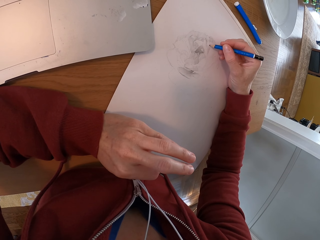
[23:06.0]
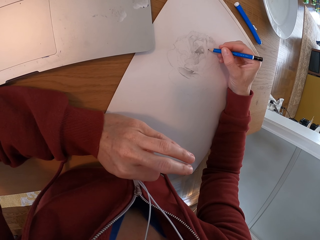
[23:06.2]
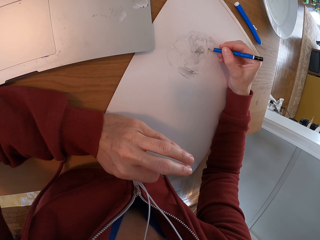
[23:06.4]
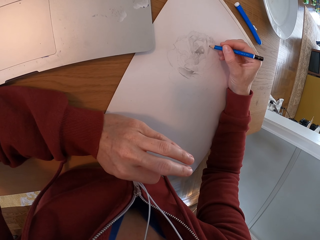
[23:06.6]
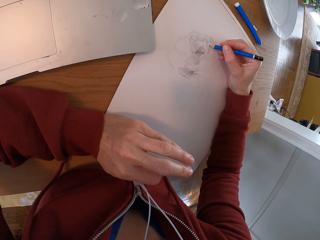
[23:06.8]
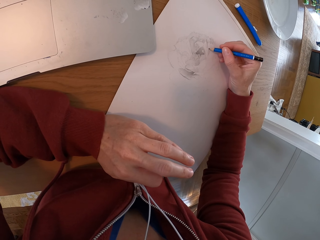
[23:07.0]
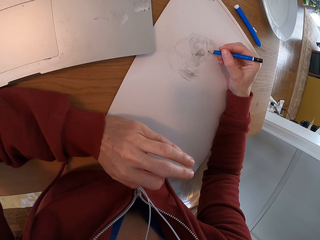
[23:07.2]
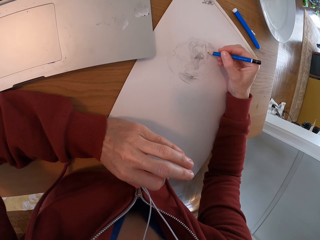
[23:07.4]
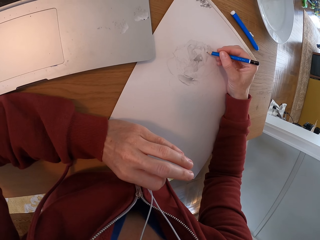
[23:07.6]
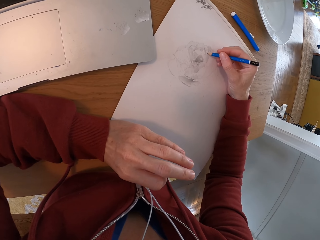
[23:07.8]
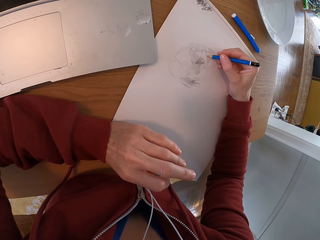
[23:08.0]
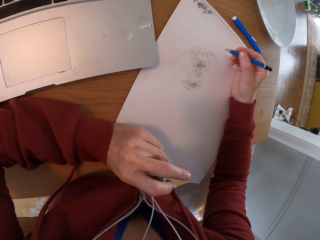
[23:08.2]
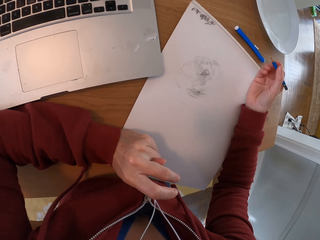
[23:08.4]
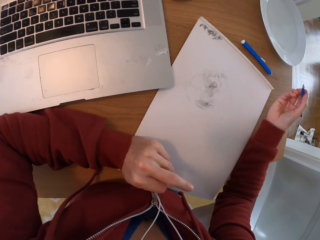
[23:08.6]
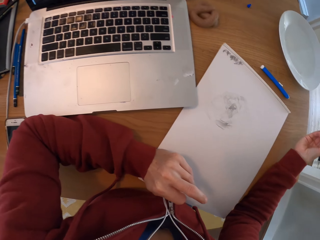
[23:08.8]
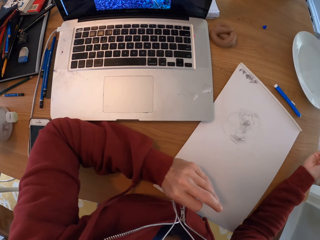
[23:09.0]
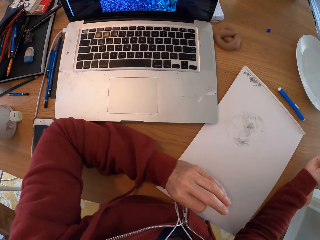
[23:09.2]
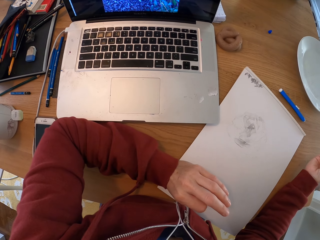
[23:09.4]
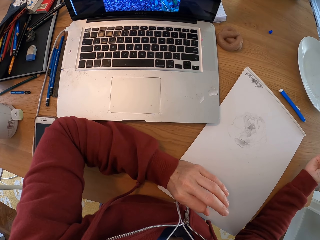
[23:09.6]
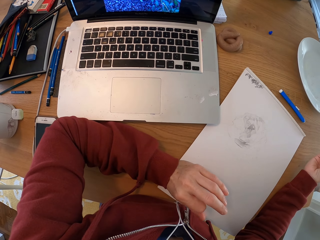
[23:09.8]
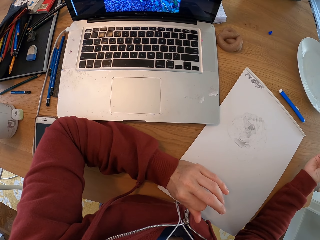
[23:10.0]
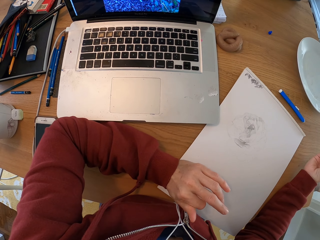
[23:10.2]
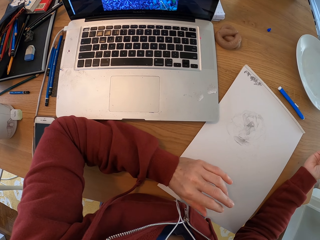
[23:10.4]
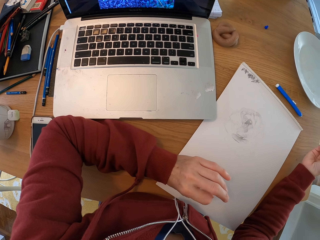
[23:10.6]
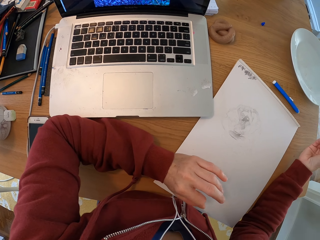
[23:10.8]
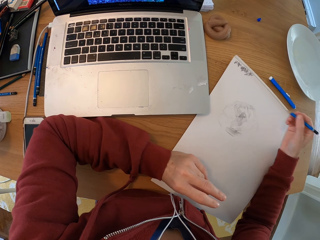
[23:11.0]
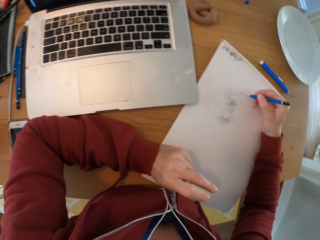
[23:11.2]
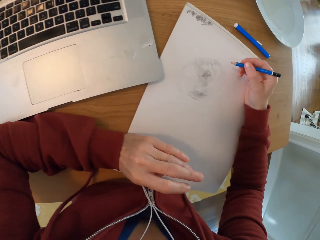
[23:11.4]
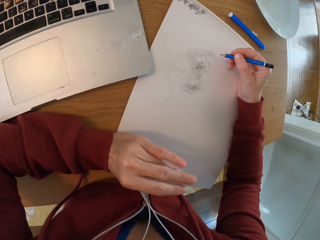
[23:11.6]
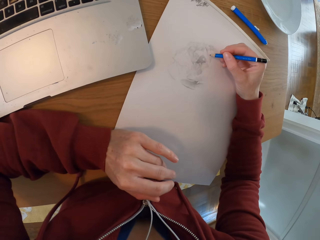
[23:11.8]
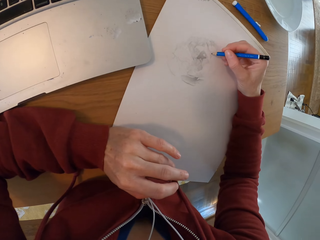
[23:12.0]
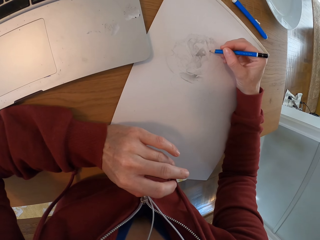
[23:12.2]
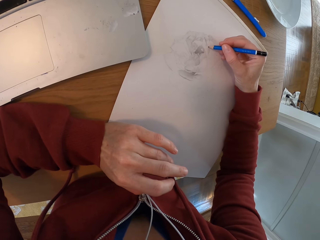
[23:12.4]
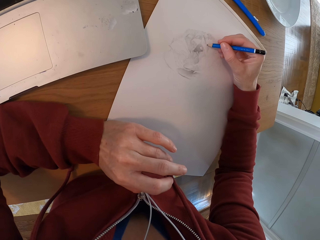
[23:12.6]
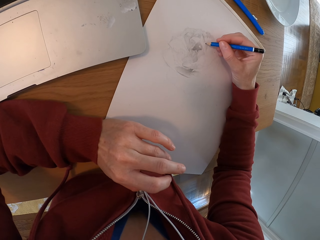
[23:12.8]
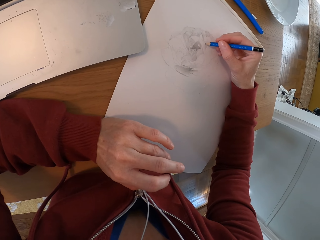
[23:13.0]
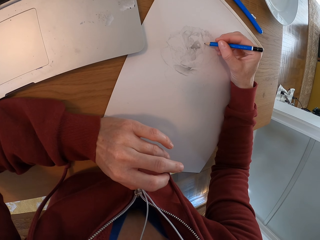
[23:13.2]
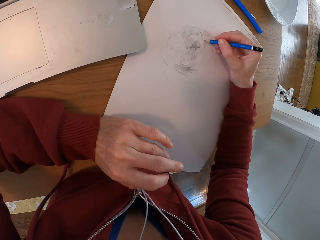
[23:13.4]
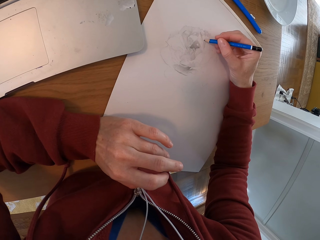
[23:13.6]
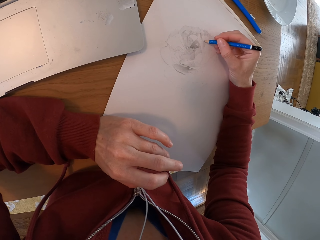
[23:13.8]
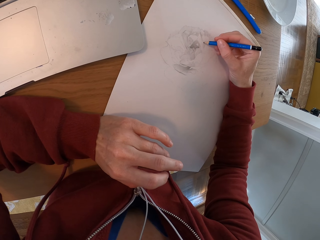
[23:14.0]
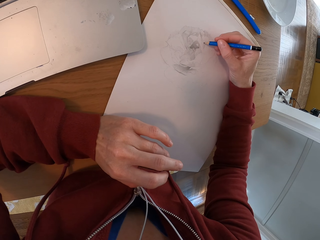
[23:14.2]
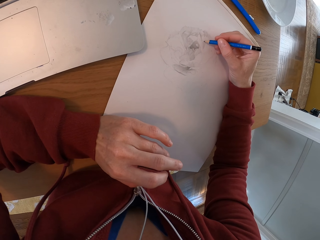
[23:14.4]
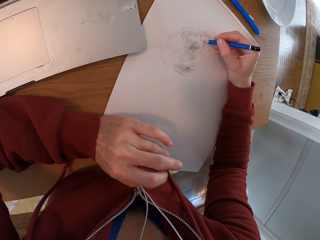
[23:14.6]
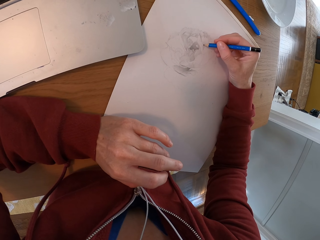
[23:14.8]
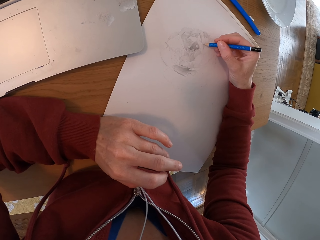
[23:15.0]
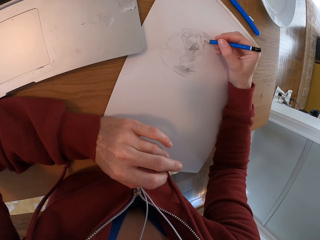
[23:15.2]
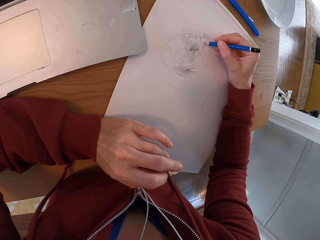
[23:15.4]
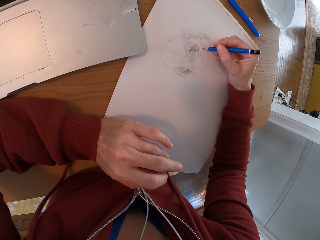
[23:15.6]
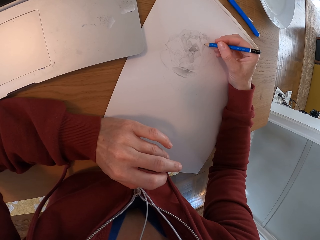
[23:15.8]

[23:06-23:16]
The camera wearer turns around the room. They check the laptop. They draw with a pencil on the drawing board.

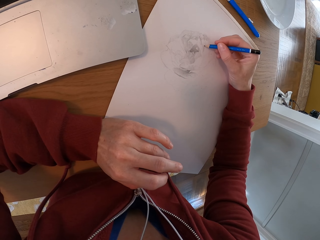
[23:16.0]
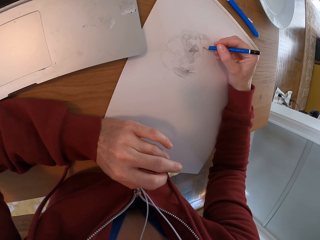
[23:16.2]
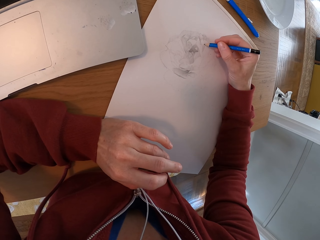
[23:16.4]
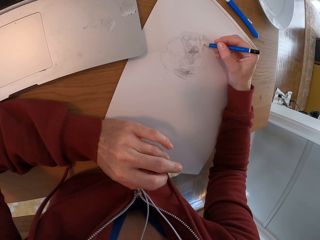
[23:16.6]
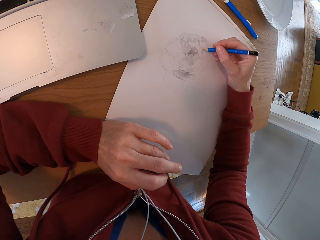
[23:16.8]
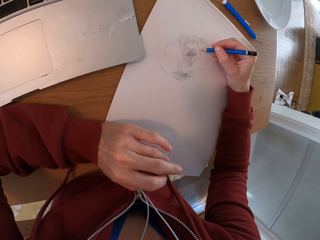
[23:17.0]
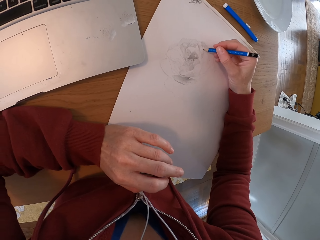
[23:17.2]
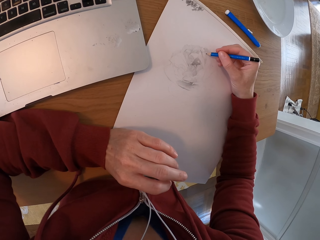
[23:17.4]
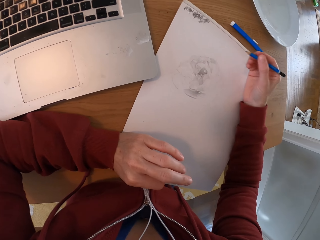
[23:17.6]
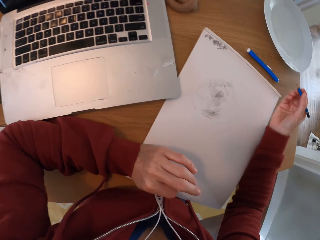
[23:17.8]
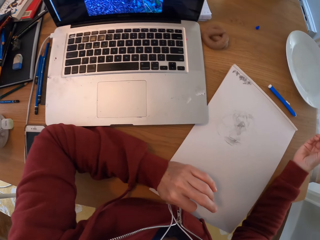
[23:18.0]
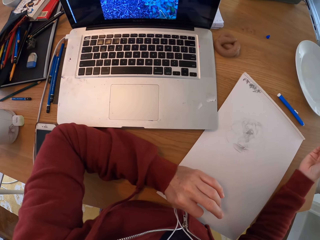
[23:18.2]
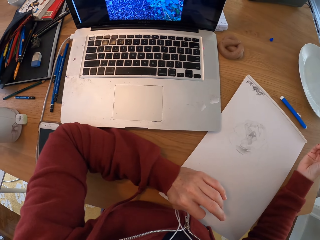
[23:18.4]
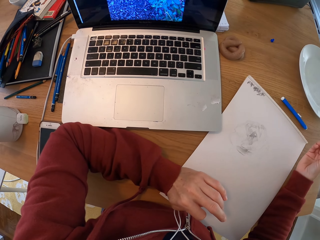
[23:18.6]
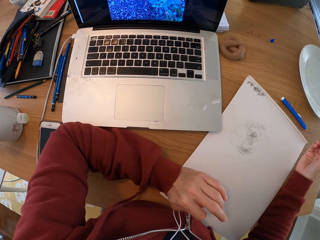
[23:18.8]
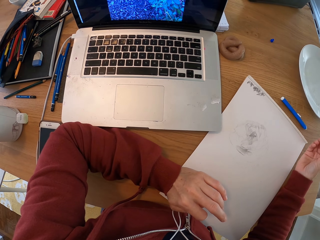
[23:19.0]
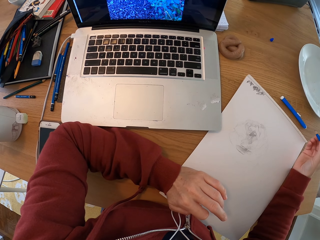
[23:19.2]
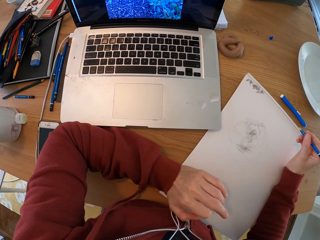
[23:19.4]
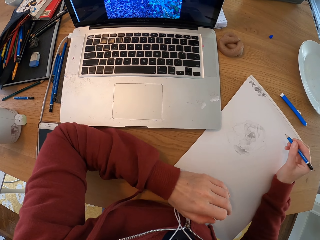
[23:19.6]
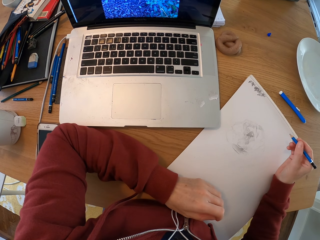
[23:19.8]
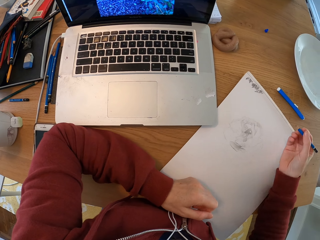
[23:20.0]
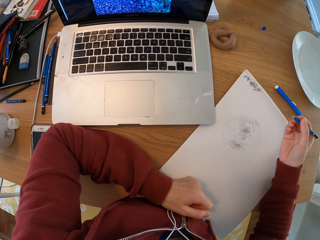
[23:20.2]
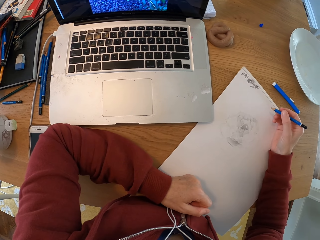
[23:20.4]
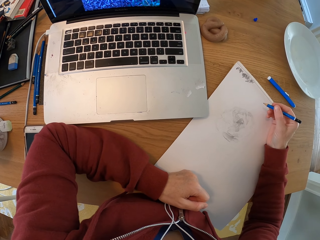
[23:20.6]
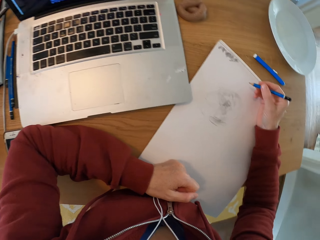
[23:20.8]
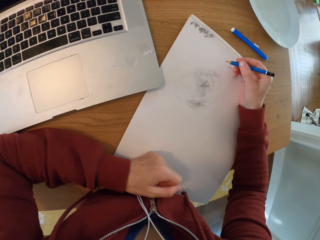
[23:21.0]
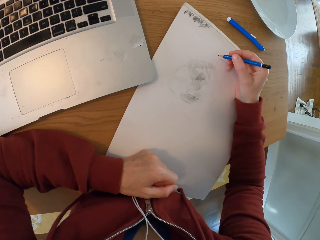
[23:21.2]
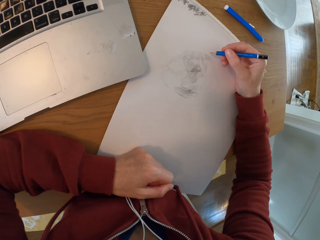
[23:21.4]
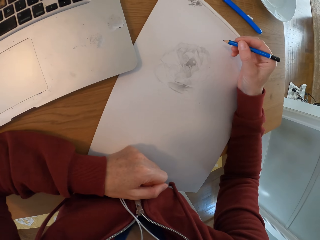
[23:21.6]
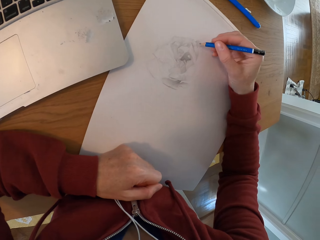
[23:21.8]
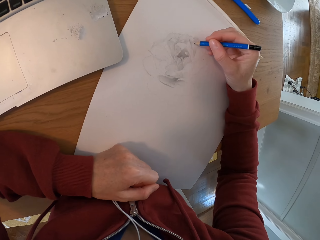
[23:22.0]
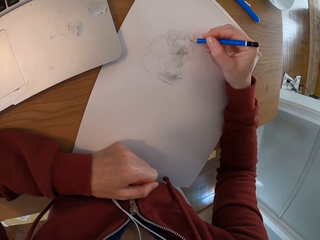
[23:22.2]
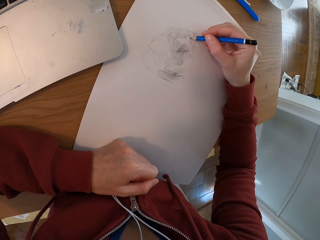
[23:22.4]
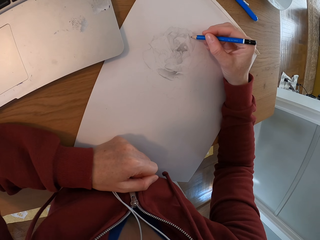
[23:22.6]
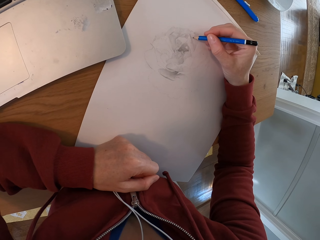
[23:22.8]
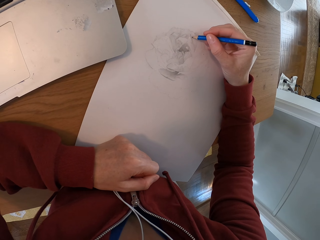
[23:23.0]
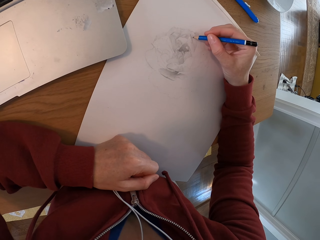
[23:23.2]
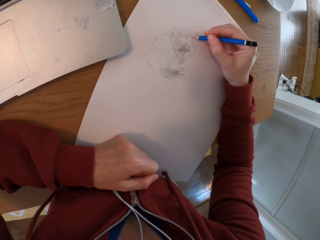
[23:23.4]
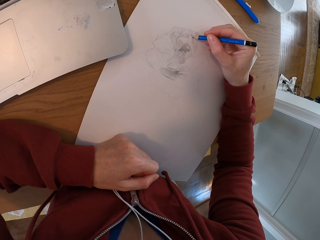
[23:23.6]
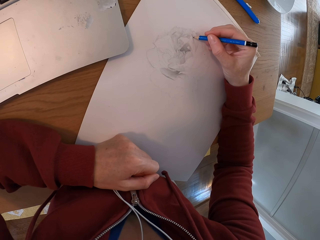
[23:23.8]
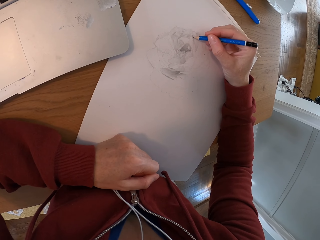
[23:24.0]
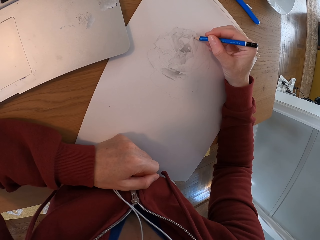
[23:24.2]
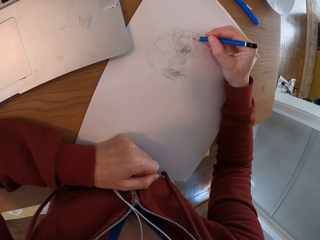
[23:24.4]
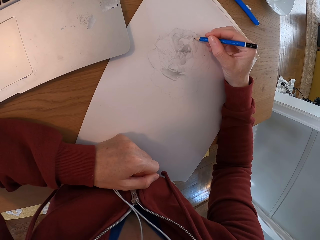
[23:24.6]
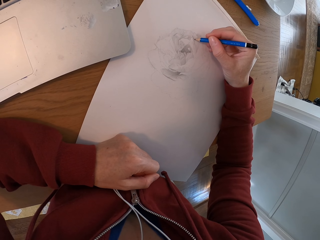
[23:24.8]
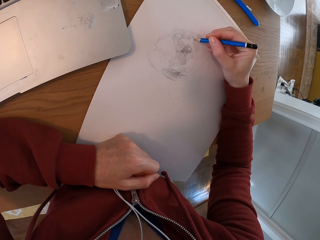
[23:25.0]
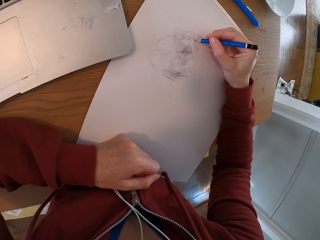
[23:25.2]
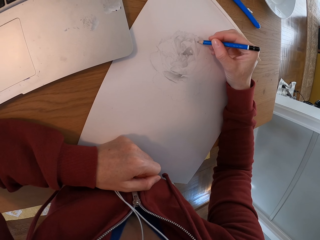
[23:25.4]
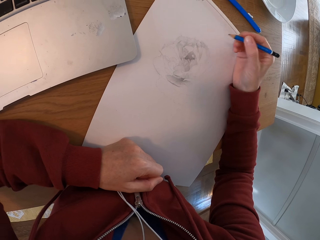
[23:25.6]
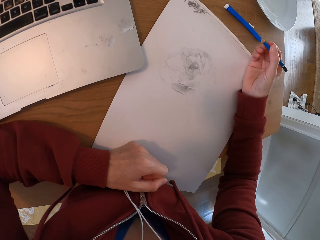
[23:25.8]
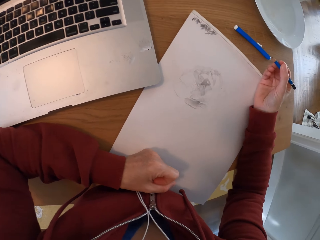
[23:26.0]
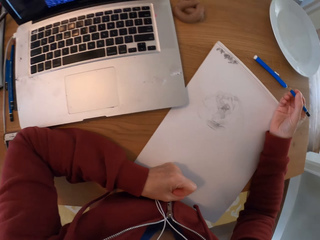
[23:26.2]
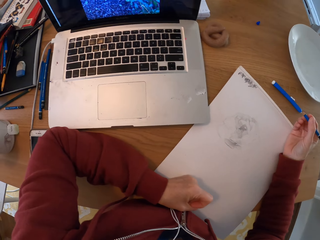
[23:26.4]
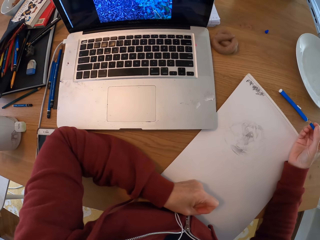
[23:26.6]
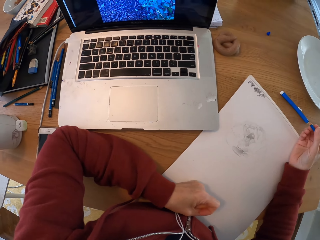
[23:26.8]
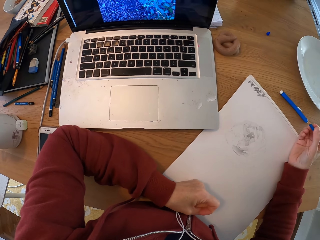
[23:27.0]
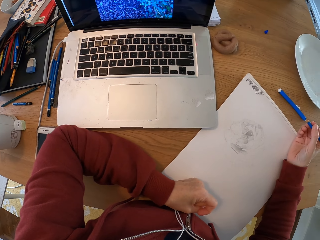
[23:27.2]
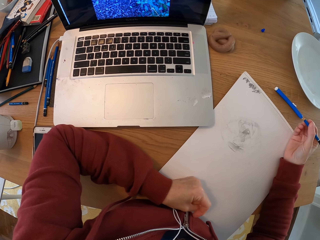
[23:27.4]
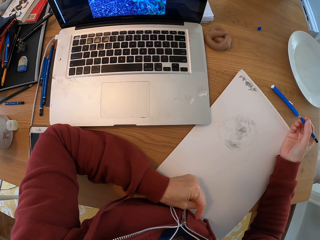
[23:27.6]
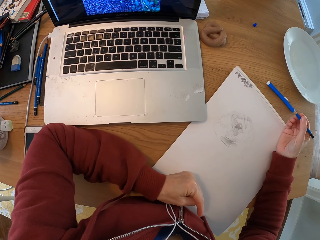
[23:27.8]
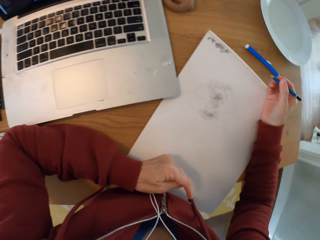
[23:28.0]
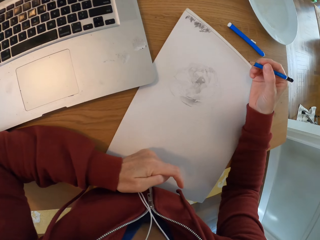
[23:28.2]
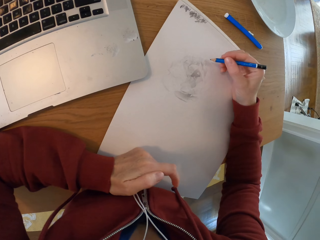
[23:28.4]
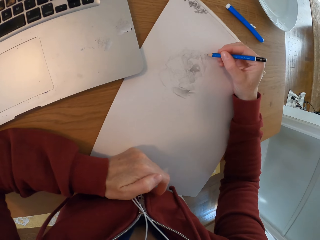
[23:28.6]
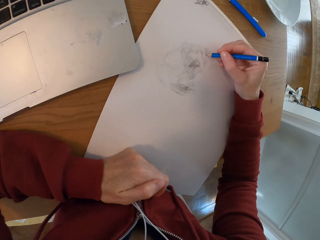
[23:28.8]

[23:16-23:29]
The camera wearer turns around the room. They check the laptop. They draw with a pencil on the drawing board. They turn around the room. They check the laptop.
